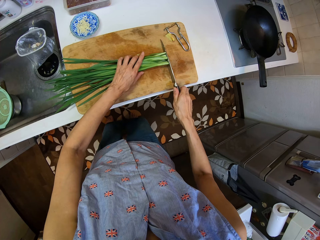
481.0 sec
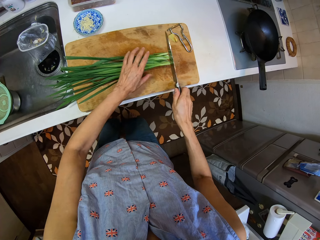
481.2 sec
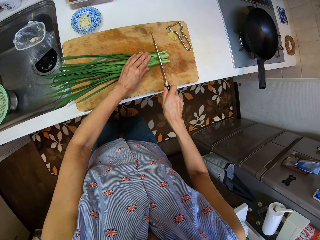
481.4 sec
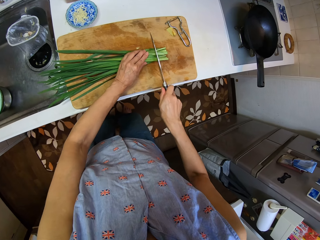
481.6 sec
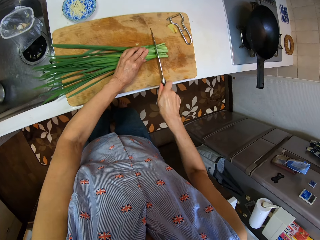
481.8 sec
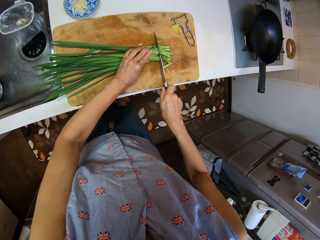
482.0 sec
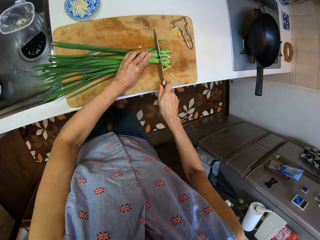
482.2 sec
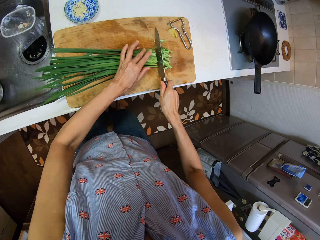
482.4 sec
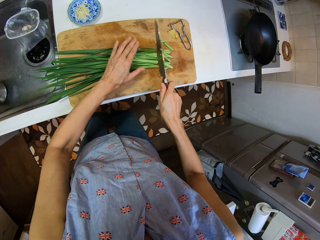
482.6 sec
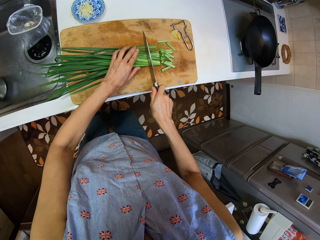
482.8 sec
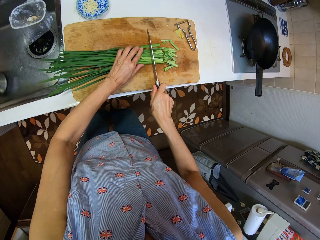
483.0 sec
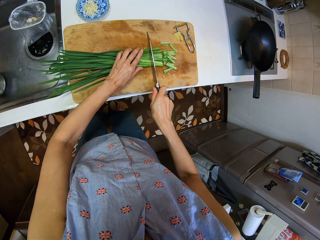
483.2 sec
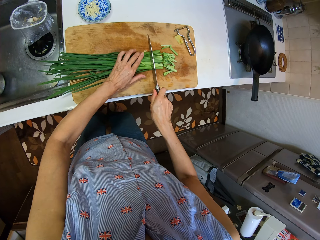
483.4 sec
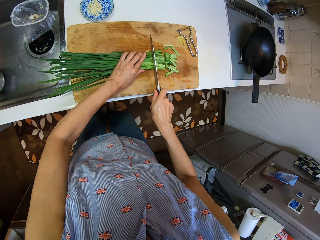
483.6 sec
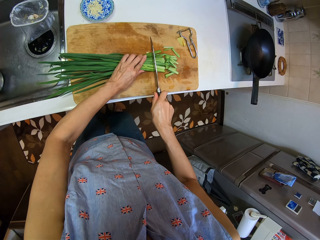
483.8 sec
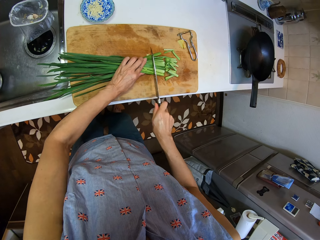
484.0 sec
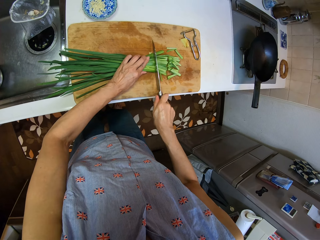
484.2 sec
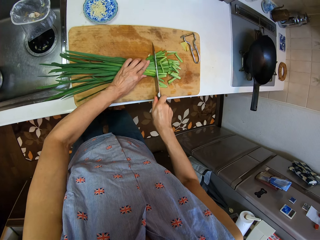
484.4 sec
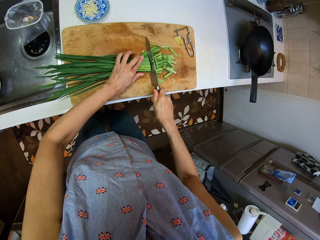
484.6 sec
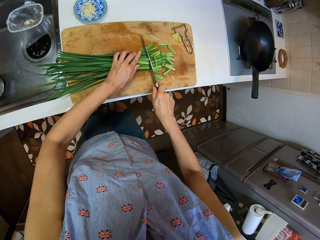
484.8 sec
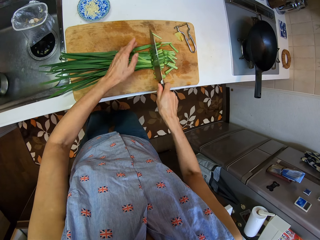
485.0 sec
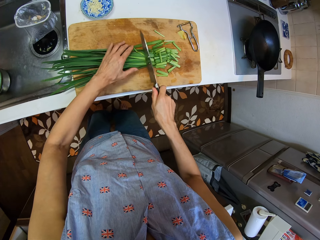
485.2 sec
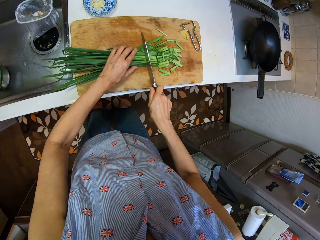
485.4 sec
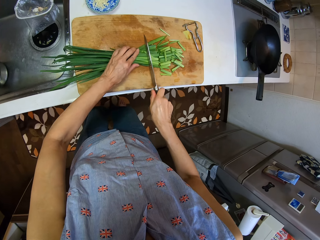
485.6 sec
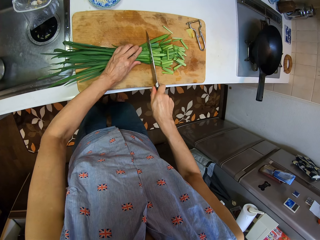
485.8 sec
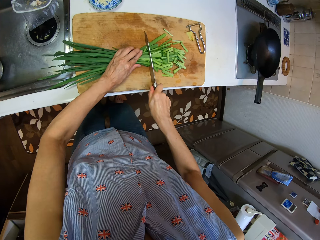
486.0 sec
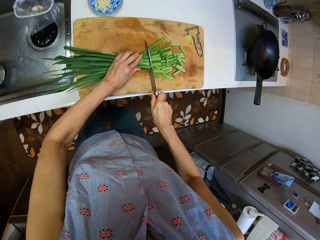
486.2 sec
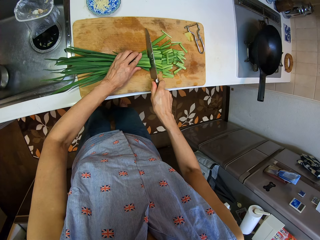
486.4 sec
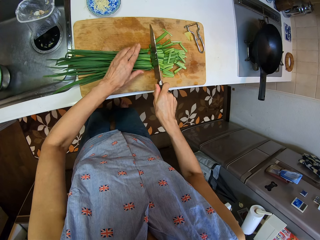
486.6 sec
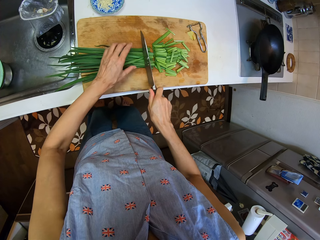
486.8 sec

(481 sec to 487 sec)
The camera wearer takes the knife from the table. They cut the spring onions or celery into small pieces with the knife.

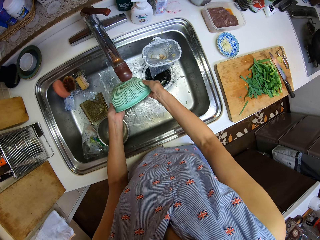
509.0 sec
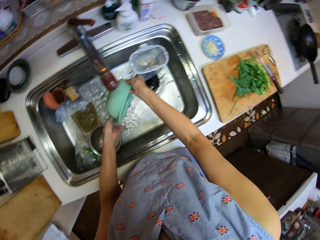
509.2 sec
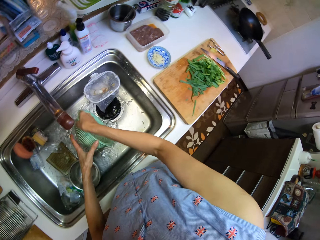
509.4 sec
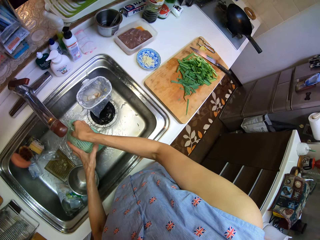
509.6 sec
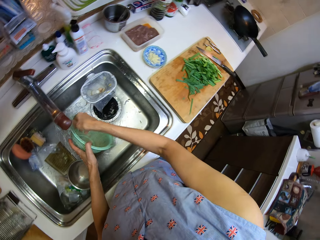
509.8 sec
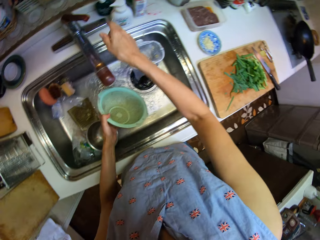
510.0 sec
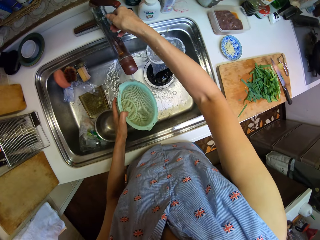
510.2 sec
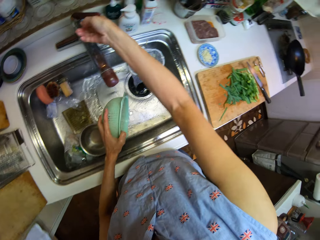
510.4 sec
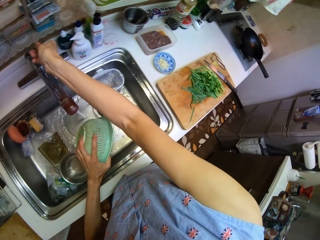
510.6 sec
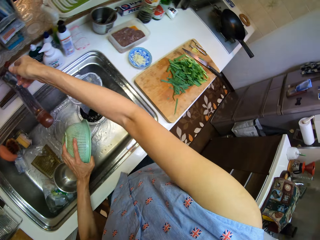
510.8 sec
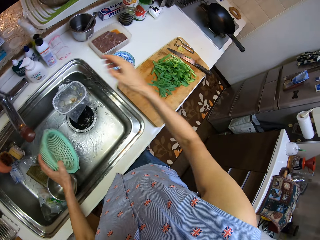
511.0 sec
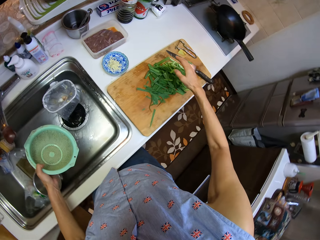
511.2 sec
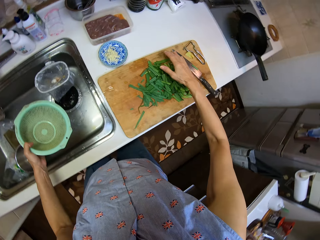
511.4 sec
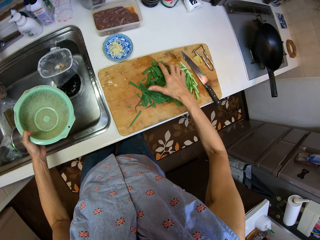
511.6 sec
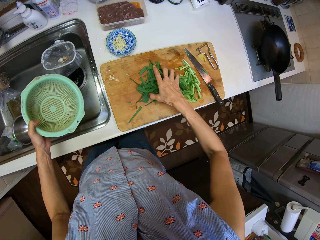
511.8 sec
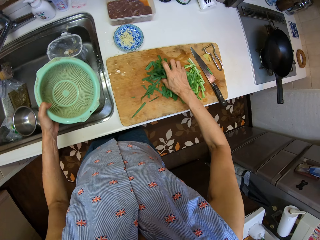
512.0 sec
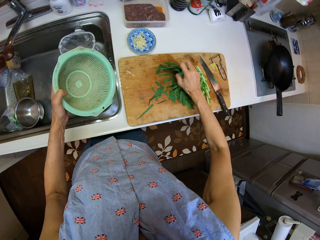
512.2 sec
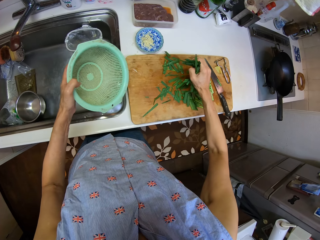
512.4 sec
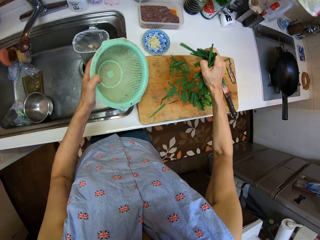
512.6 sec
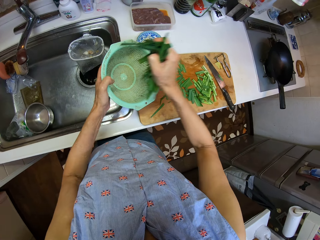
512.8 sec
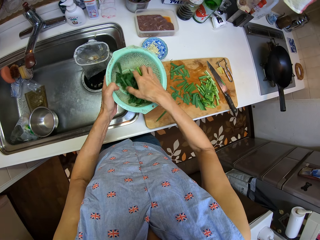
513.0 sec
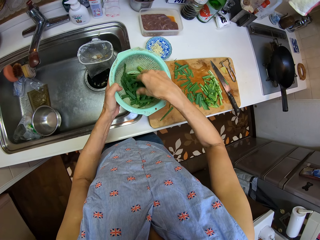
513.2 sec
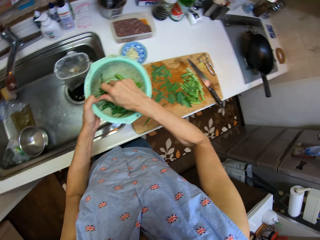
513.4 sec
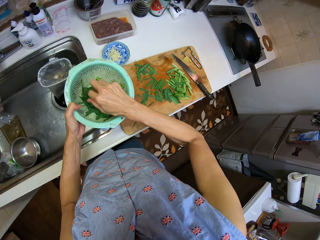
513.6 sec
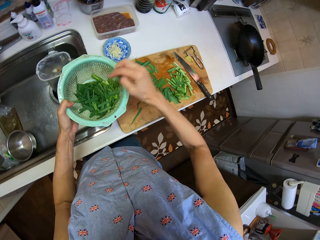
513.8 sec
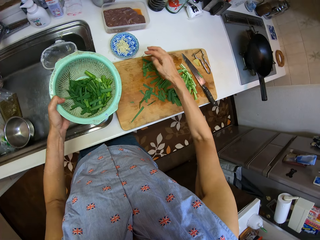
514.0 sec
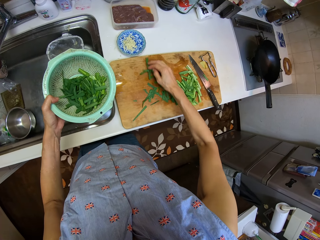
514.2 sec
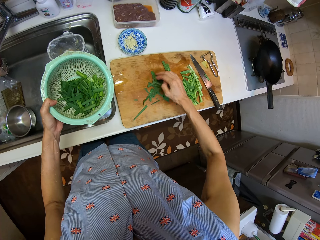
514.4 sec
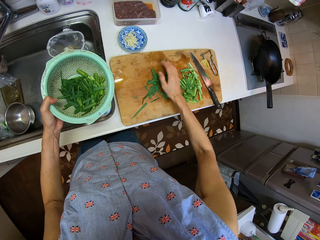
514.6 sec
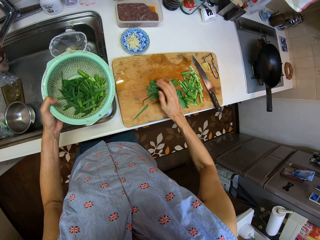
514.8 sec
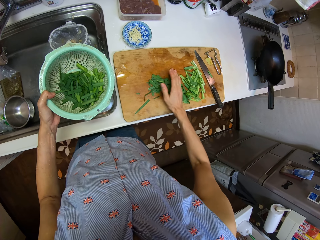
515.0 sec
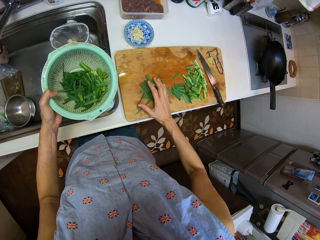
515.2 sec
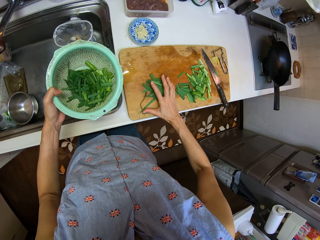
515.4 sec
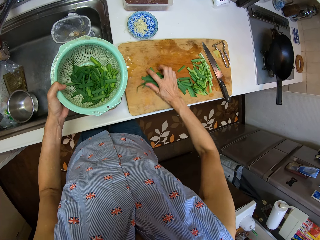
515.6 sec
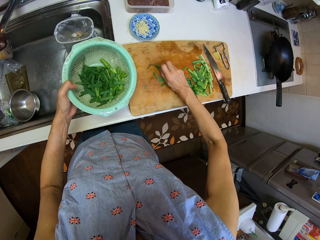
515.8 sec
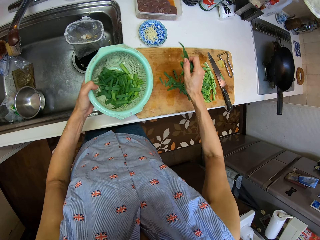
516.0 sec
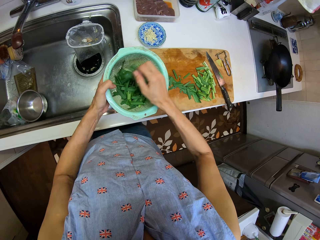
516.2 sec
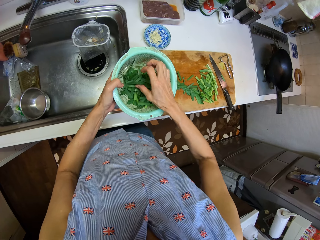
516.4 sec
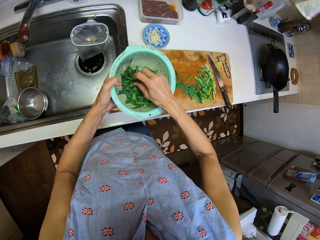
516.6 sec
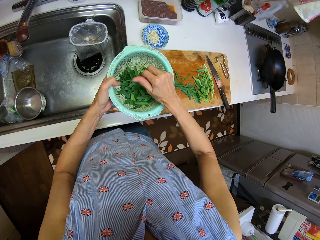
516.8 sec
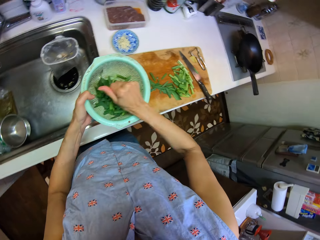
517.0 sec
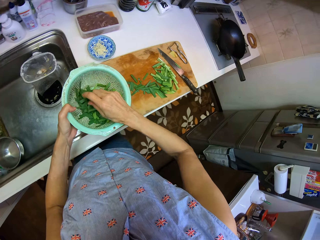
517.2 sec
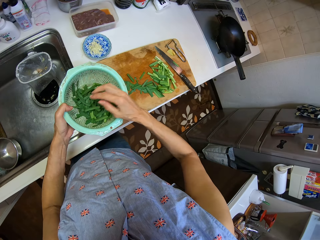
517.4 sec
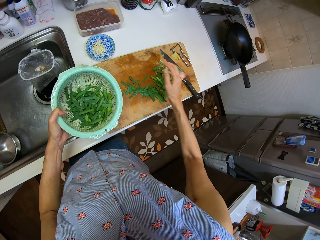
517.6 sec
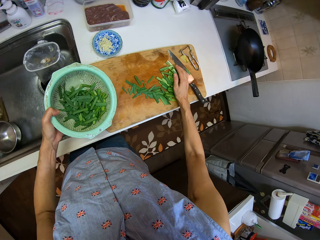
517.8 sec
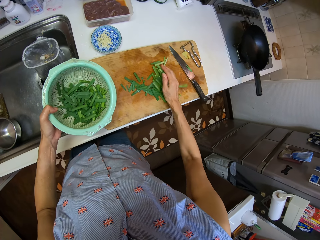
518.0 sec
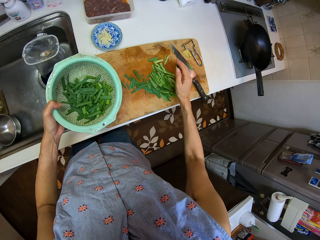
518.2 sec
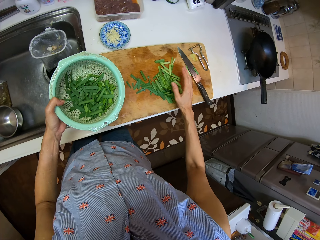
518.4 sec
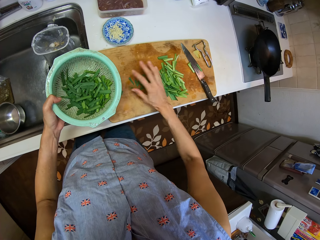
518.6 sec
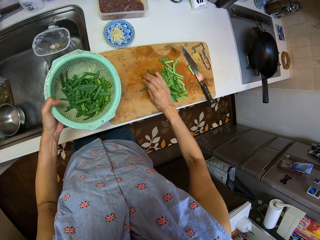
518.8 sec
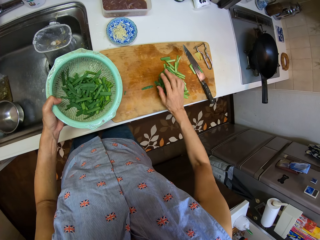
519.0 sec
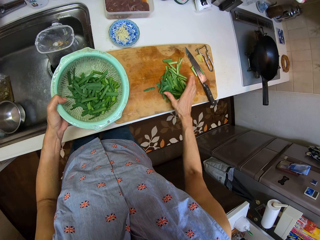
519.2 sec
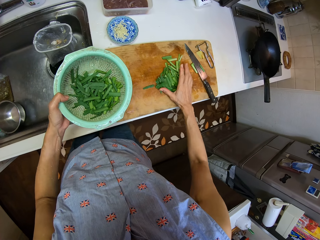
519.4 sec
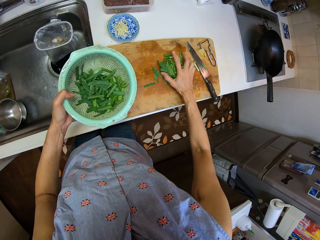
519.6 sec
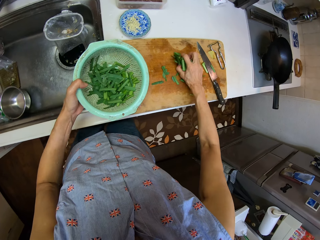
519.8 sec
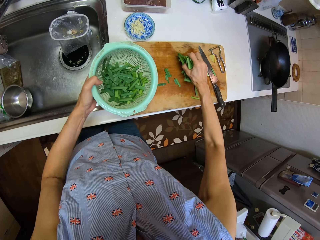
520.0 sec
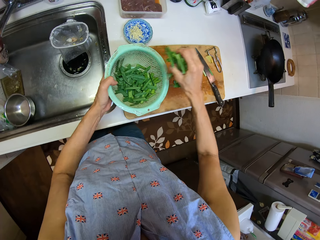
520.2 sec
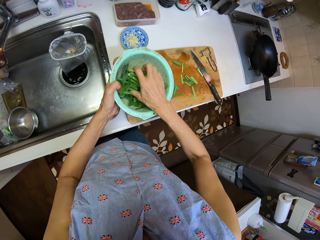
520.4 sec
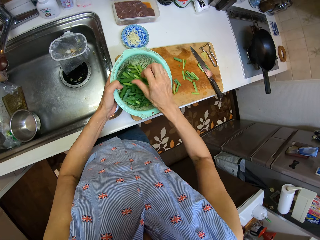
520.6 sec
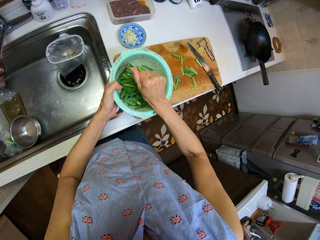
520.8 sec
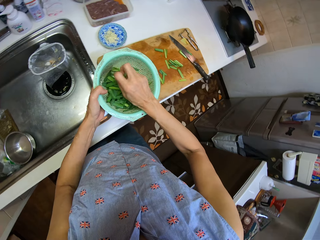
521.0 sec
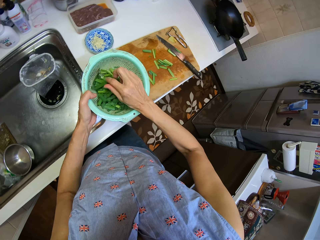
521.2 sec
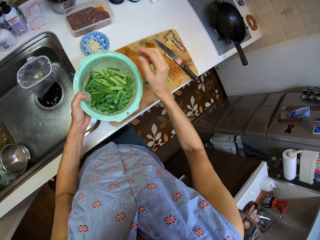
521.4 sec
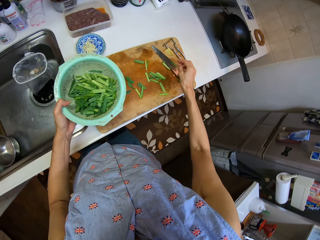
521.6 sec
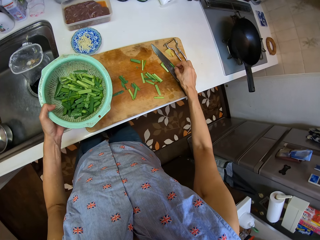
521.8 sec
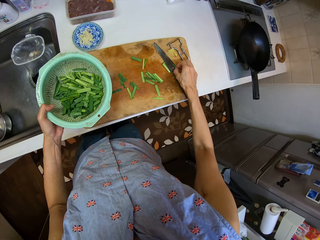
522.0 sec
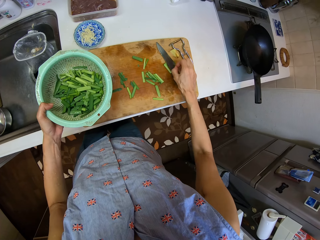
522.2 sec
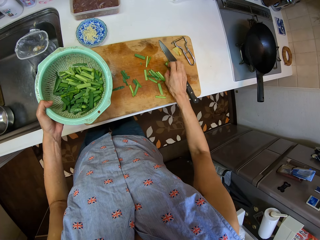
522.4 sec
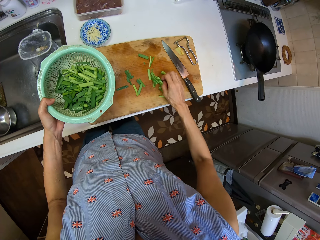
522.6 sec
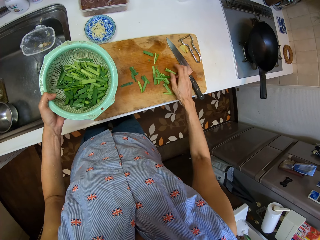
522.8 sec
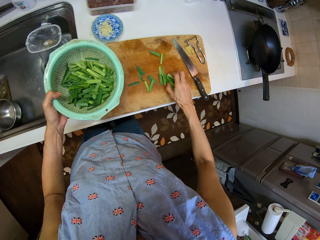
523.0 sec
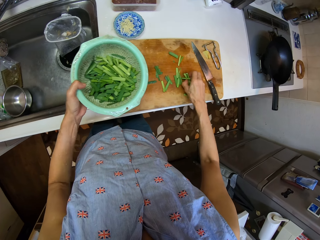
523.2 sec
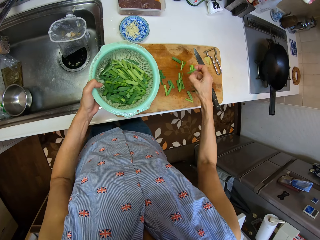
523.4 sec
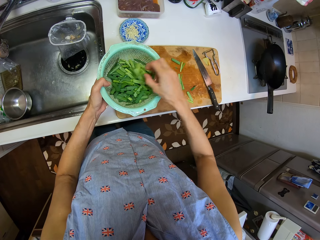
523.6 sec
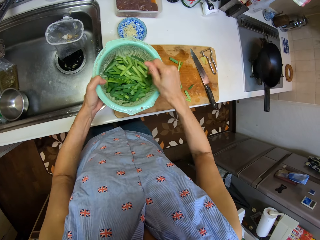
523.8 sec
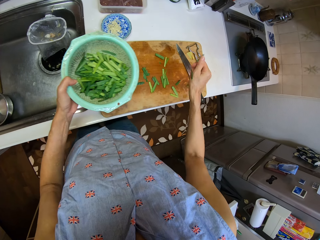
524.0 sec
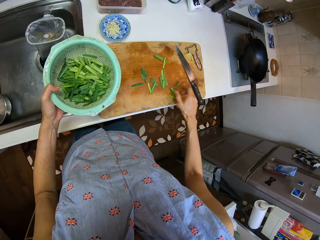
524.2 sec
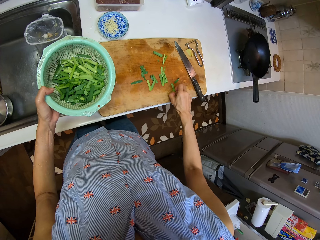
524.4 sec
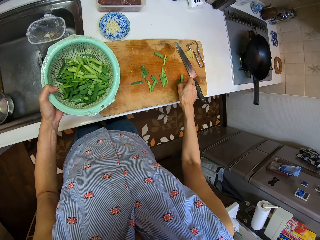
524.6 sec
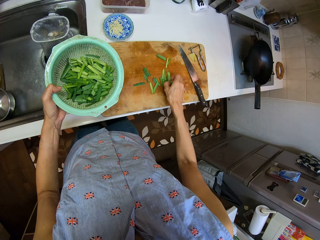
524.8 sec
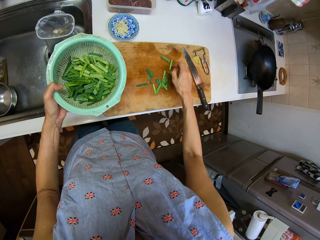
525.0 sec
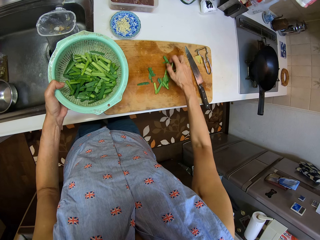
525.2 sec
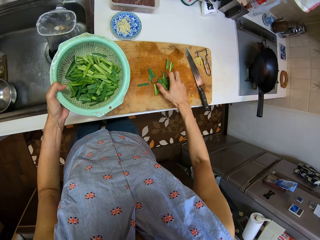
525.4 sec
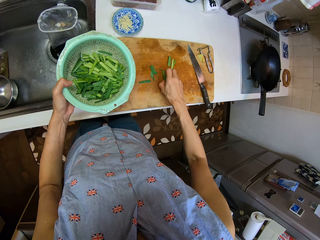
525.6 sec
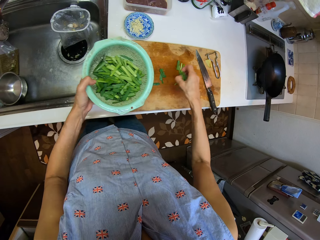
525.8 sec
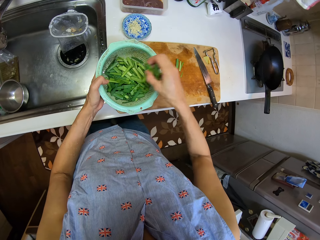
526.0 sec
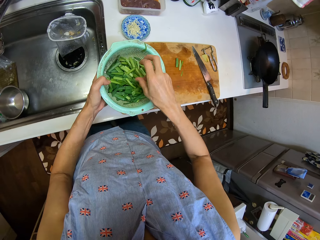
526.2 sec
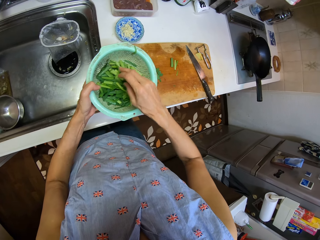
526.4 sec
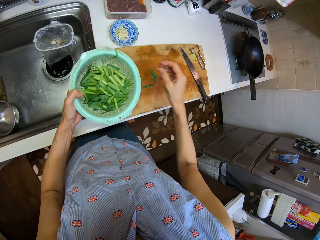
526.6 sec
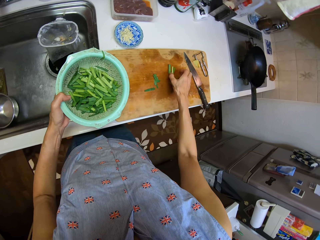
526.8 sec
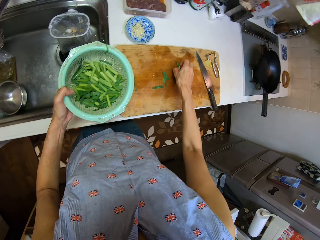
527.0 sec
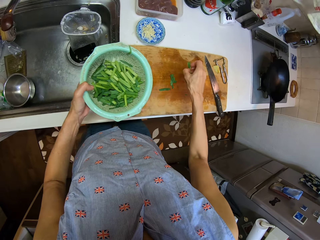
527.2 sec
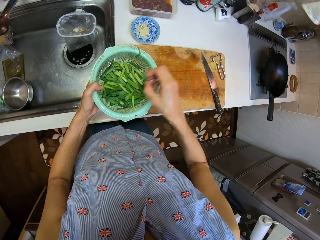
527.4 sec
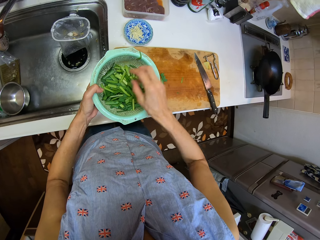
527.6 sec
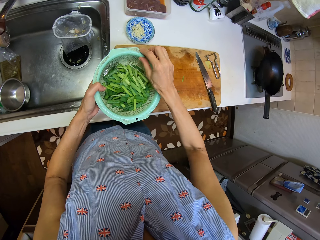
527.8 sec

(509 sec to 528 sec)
The camera wearer turns off the tap. They put the cut celery on the board into the sieve. They take the spring onions from the chopping board. They take the spring onions from the chopping board and put the spring onions in the sieve. They take spring onions from the chopping board and put the spring onions in the sieve. They pick spring onions from the chopping board and put the spring onions in the sieve. They pick spring onions from the chopping board and put the spring onions in the sieve. They pick spring onions from the chopping board.
